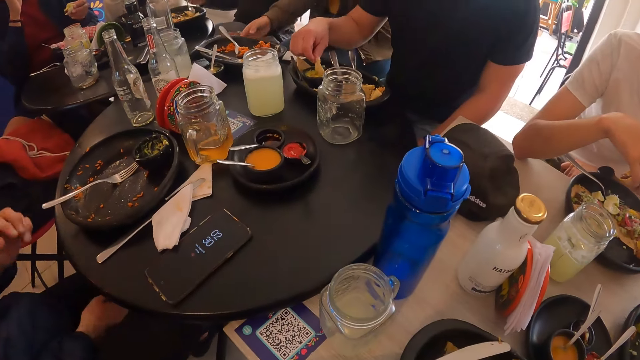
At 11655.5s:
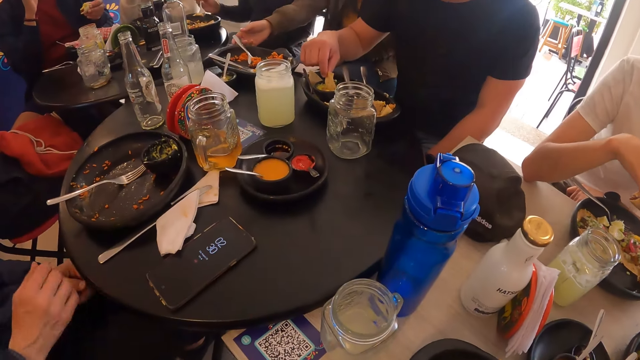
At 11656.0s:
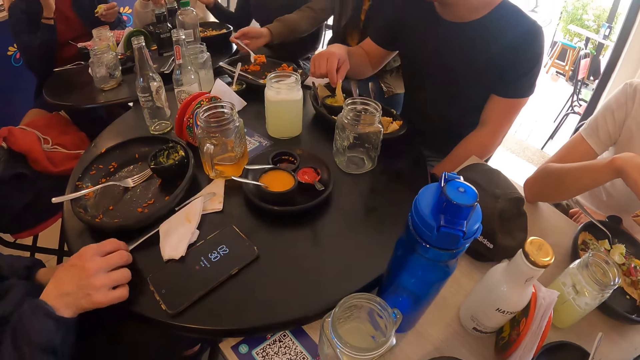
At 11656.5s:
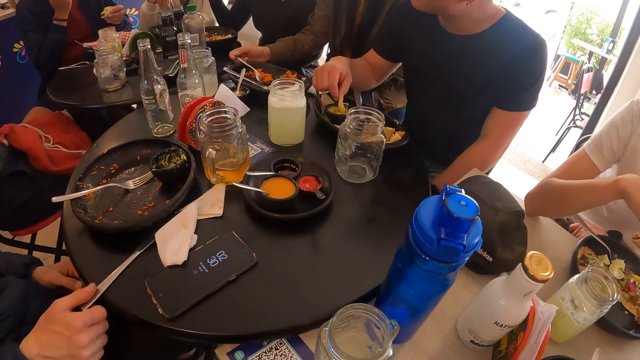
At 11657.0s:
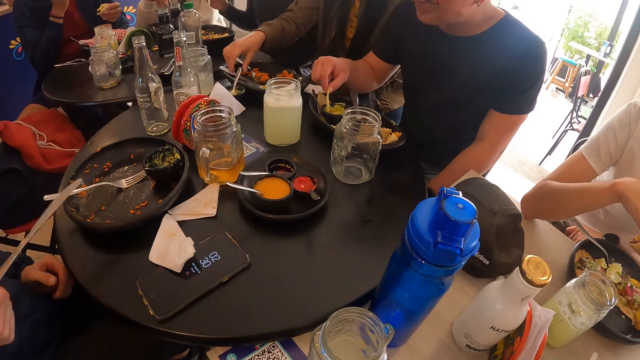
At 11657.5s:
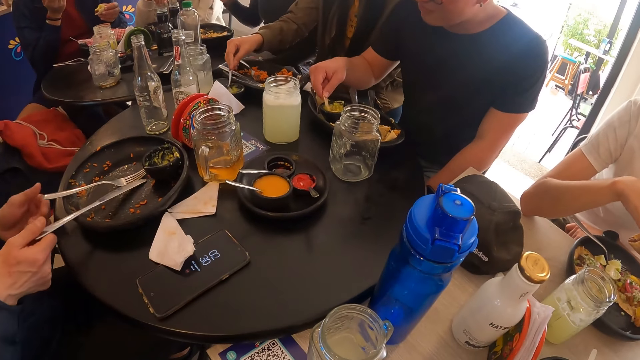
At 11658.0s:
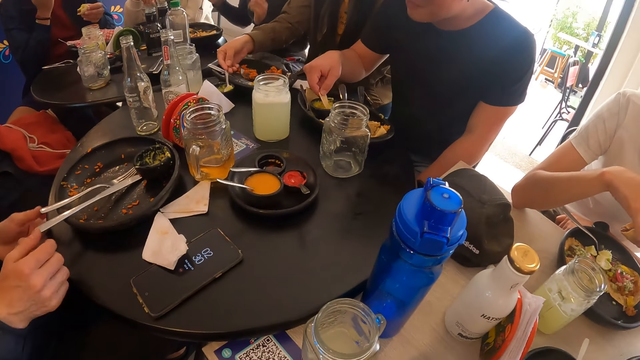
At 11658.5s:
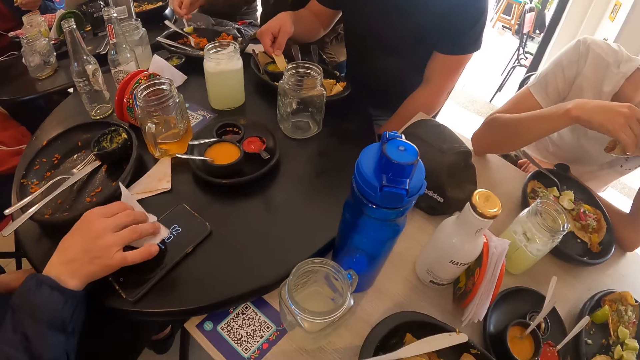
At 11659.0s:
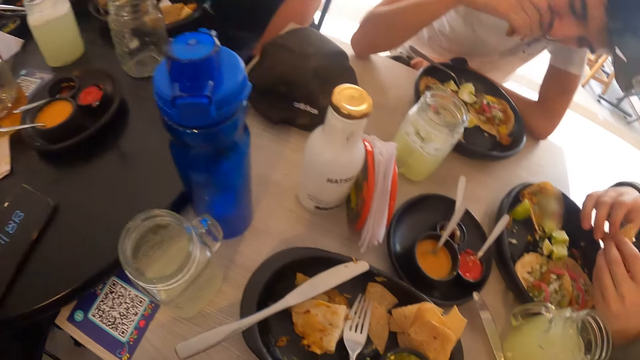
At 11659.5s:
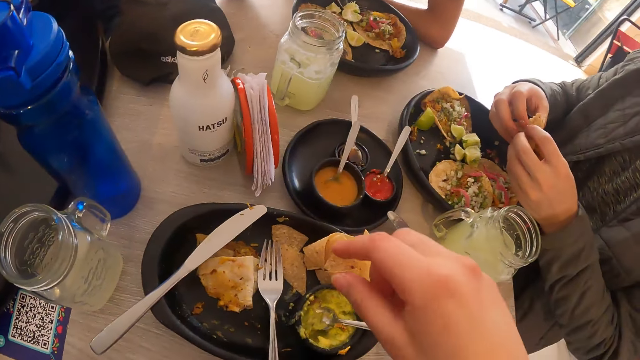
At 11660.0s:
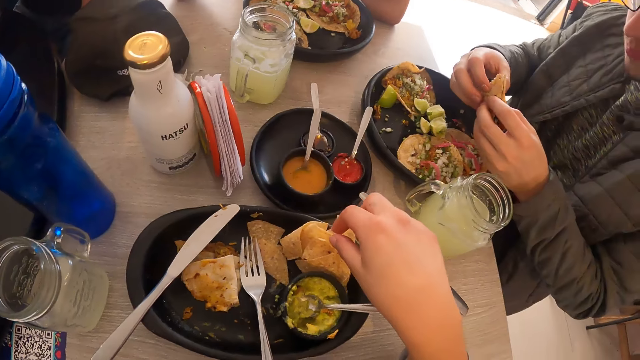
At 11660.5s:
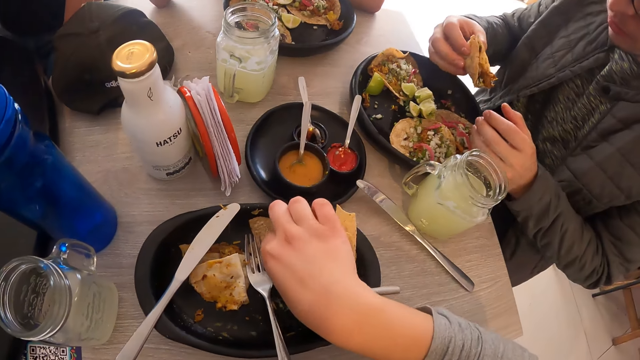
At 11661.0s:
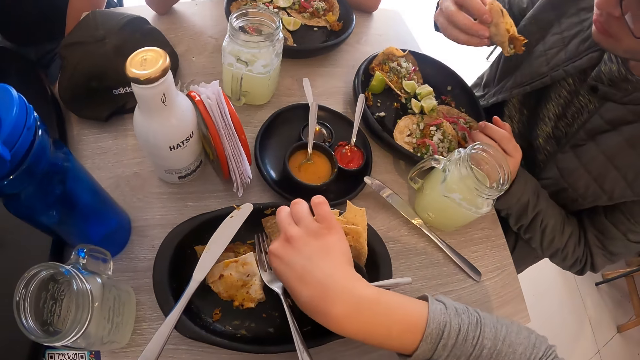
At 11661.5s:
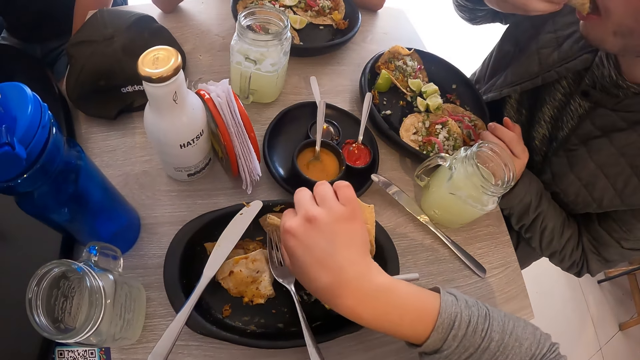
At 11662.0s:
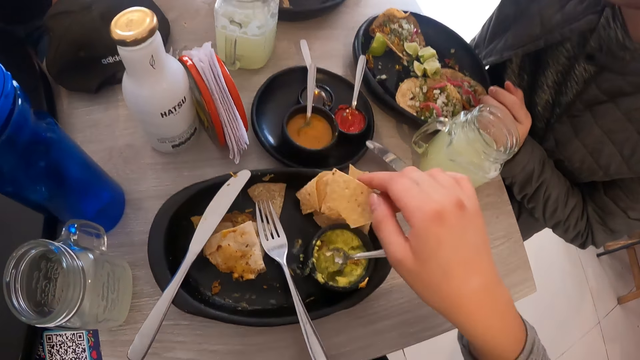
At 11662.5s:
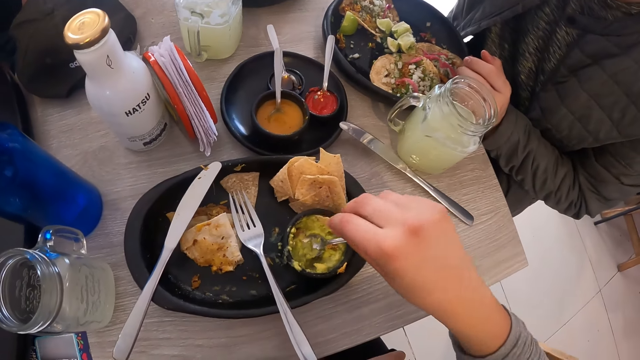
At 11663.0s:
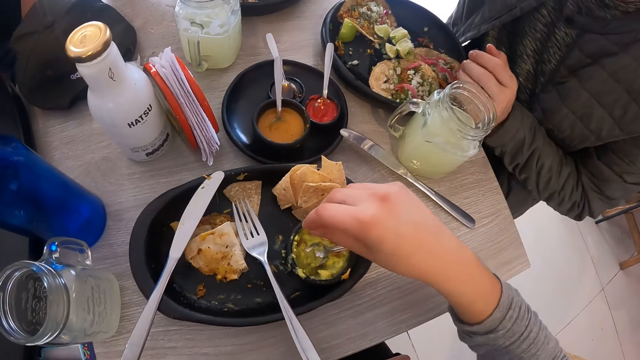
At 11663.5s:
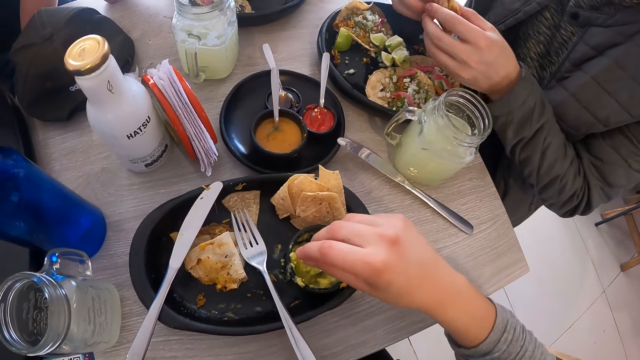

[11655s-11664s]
A woman picks some tacos from a plate on the table with the fork in her right hand. Another woman picks a fork from the plate with her right hand. The other woman drops the fork on the plate with her right hand. A man picks a knife from the table with his right hand. The other woman holds a spoon in a sauce dish with her right hand. The man drops the knife on the plate with his right hand. The other woman scoops some sauce from the sauce dish with the spoon in her right hand. The man picks a napkin from the table with his right hand. The camera wearer eats the tortilla from her right hand. The other woman pours the sauce on the plate with the spoon in her right hand. Another man passes the taco from his left hand to his right hand. The camera wearer picks the tortilla from the bowl with her right hand. The other man eats the taco in his left hand. The camera wearer scoops some sauce in the sauce dish with the tortilla in her right hand.

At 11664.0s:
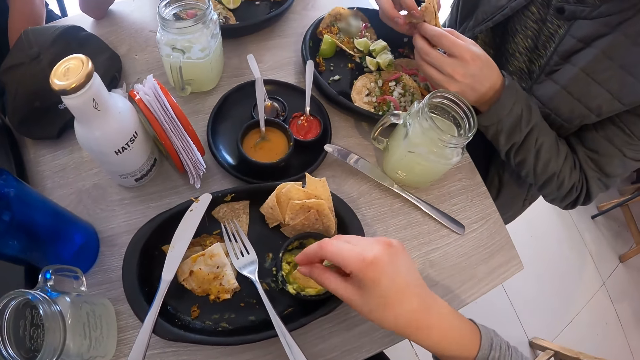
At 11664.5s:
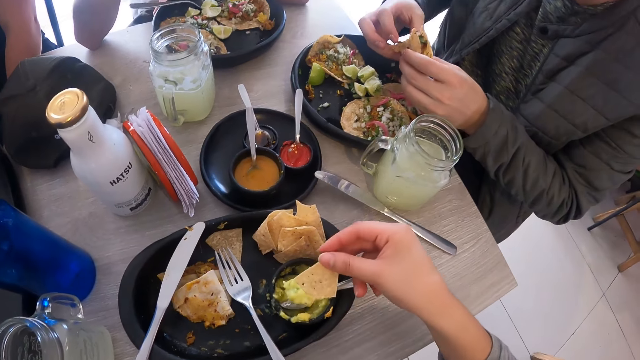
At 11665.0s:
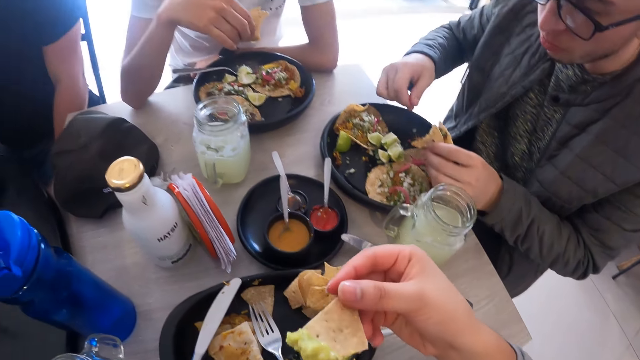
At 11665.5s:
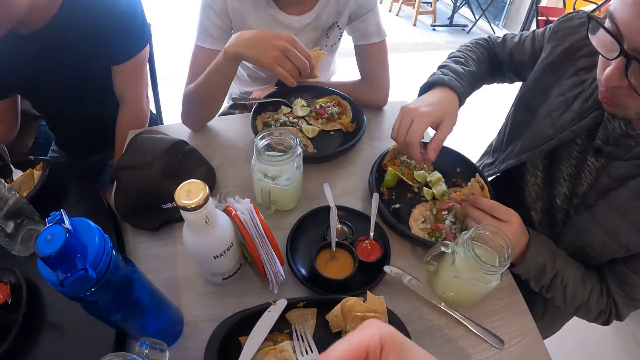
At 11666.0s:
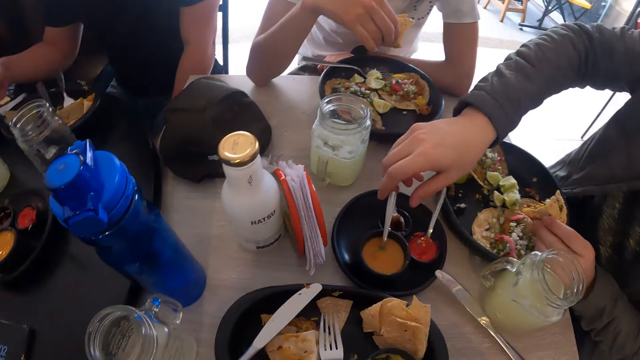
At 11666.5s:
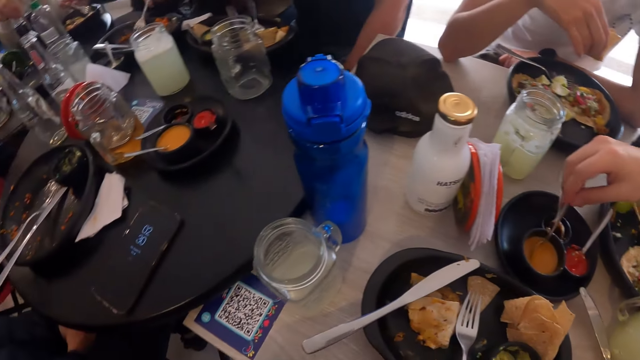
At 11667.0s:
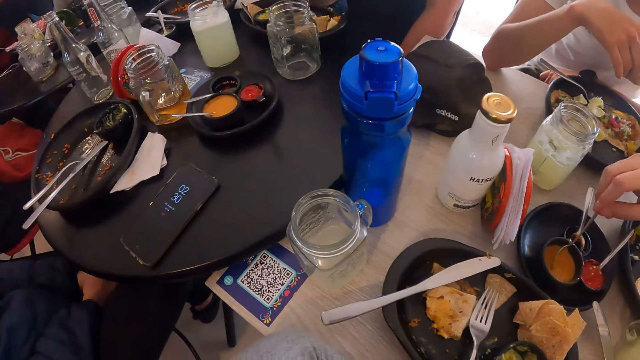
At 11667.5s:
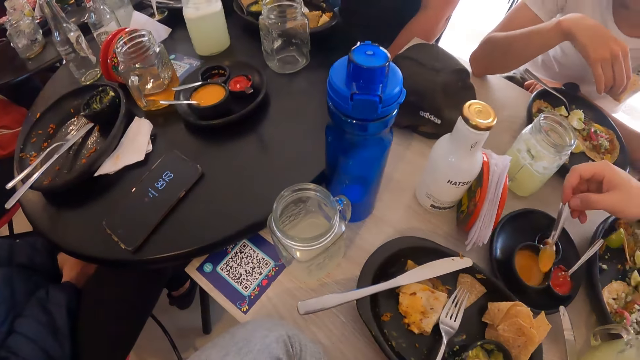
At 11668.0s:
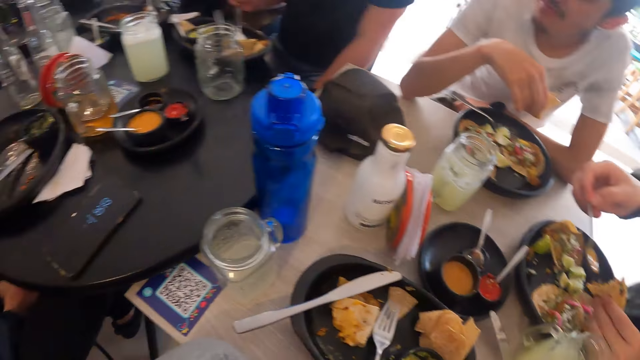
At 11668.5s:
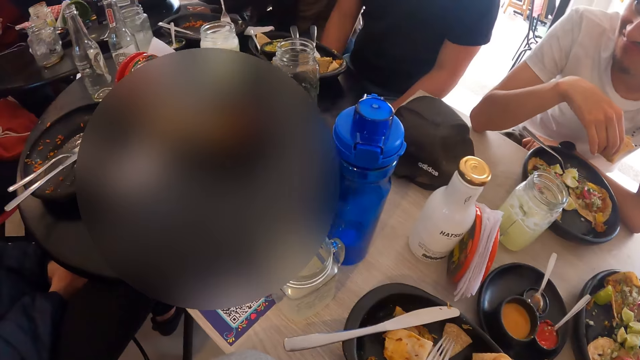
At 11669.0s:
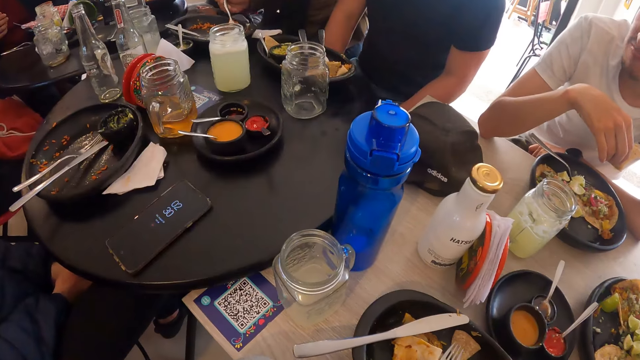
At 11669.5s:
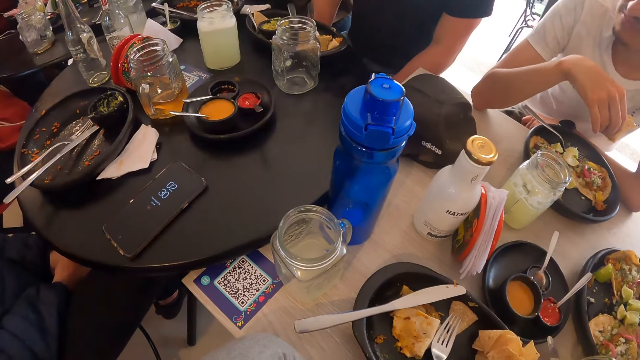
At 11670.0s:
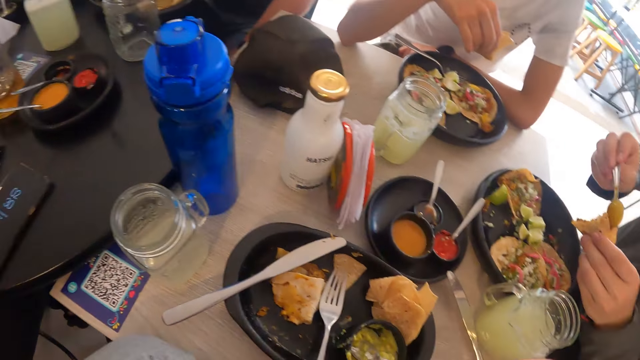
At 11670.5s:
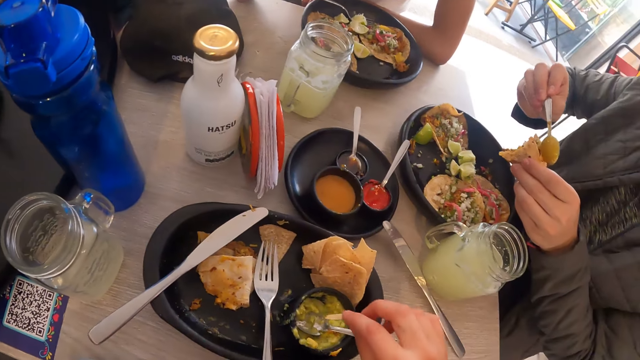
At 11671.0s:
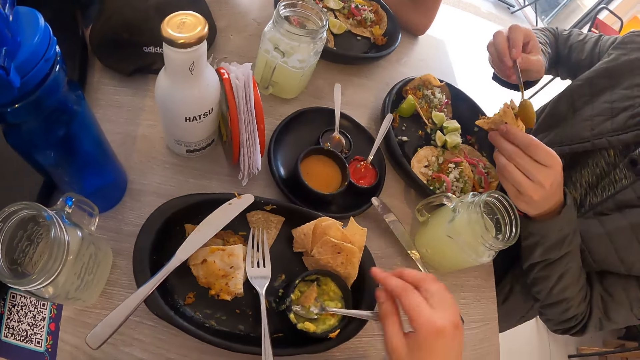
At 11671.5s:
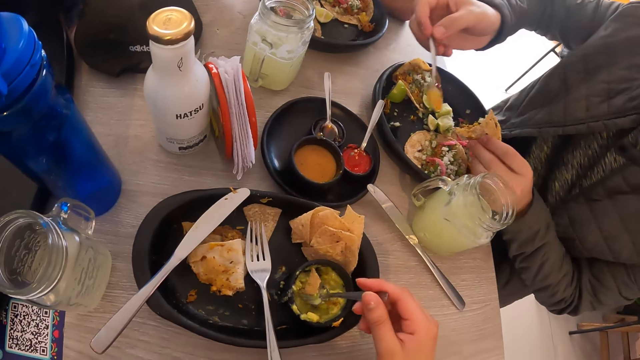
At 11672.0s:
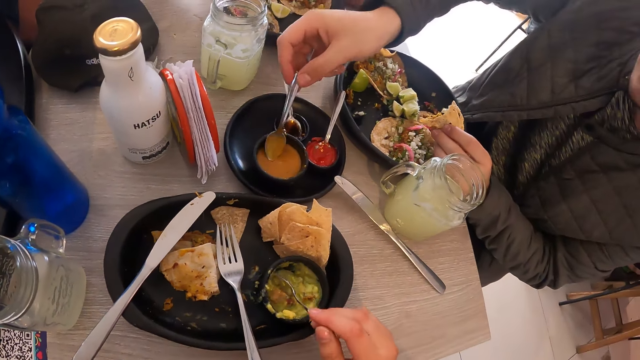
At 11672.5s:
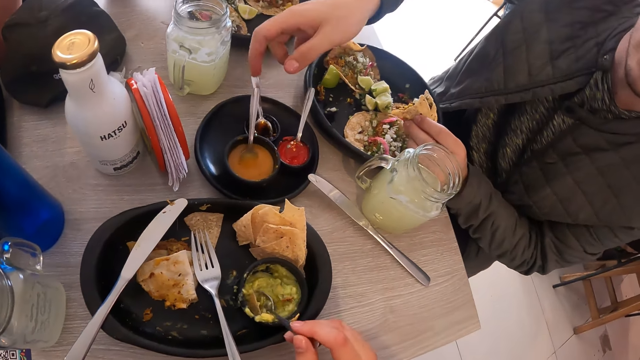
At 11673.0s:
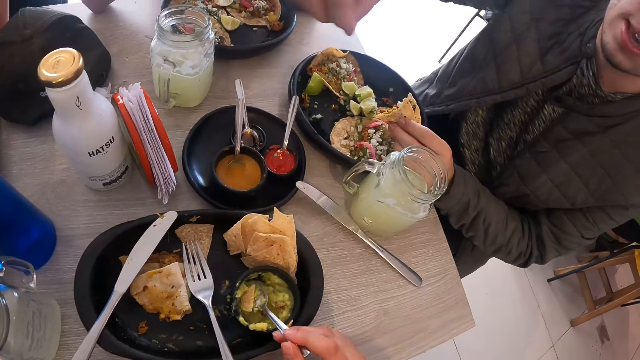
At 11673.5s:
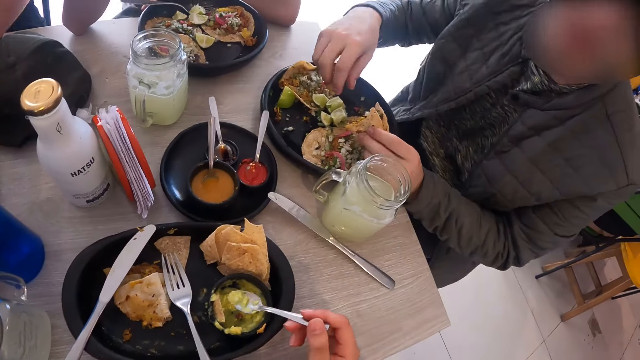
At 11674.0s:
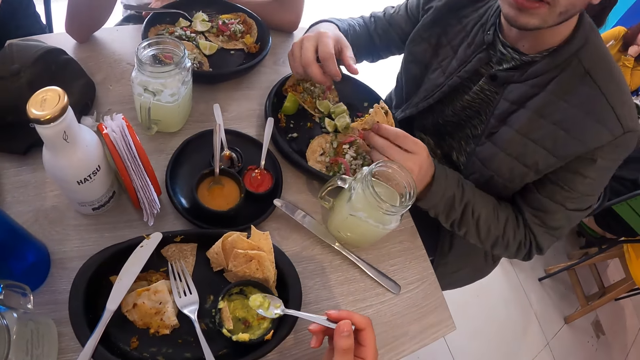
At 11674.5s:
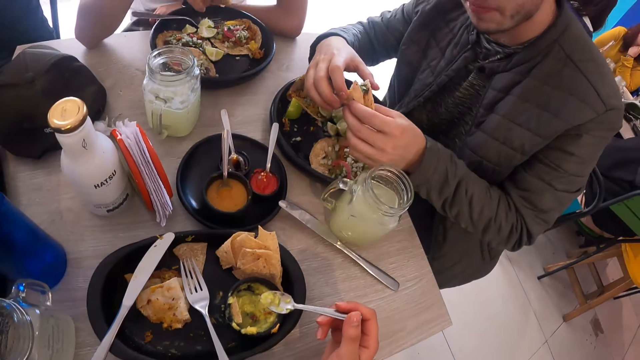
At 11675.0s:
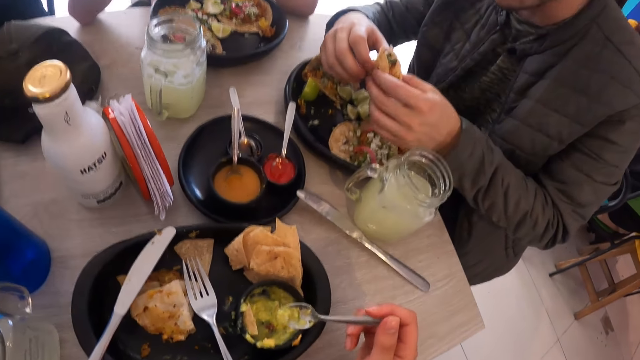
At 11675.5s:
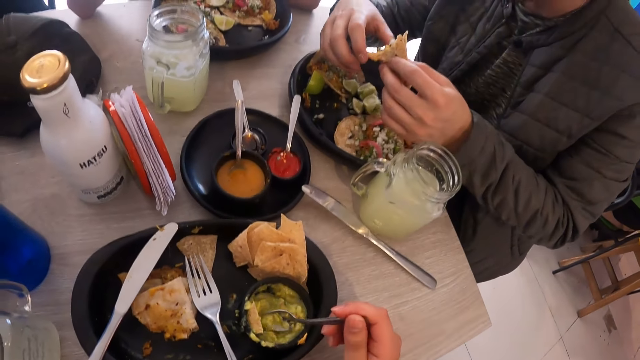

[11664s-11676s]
A man passes the taco from his right hand to his left hand. The camera wearer eats the tortilla from her right hand. Another man holds a piece of taco in his right hand. The first man picks the spoon in the sauce dish with his right hand and scoops some sauce from the sauce dish with the spoon in his right hand. A woman moves some sauce in the plate with the fork in her right hand. The camera wearer looks around. The first man drops the sauce on the taco in his left hand with the spoon in his right hand. The camera wearer drops the tortilla in the sauce dish with her right hand. She picks the spoon from the sauce dish with her right hand. She scoops some sauce and the tortilla with the spoon in her right hand. The first man drops the spoon in the sauce dish with his right hand. The first man interacts with the camera wearer.
